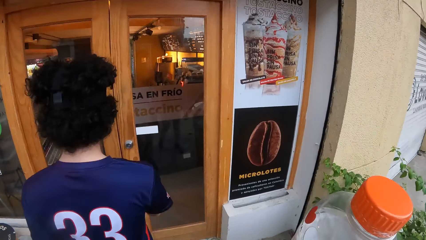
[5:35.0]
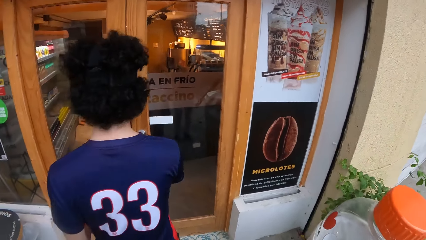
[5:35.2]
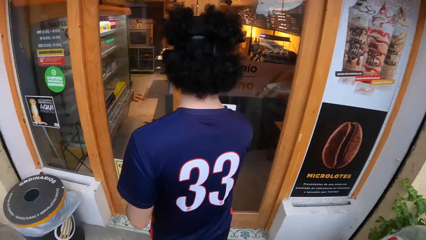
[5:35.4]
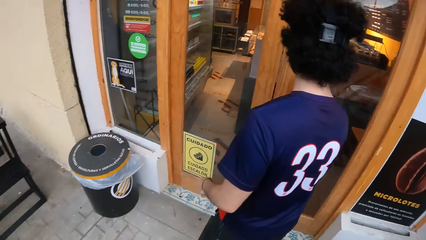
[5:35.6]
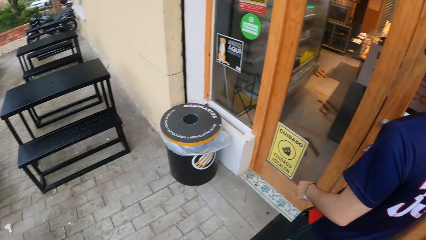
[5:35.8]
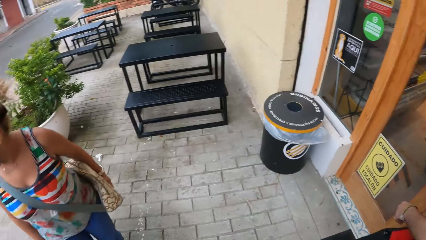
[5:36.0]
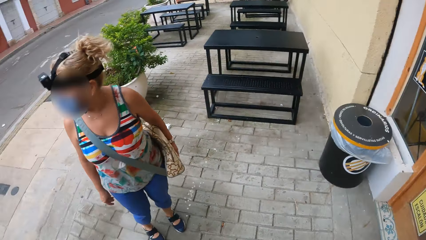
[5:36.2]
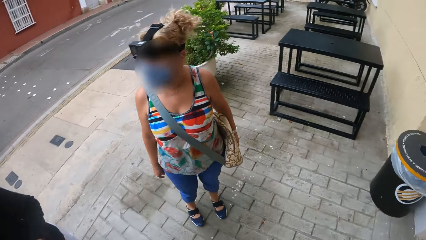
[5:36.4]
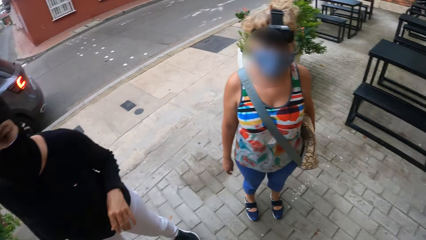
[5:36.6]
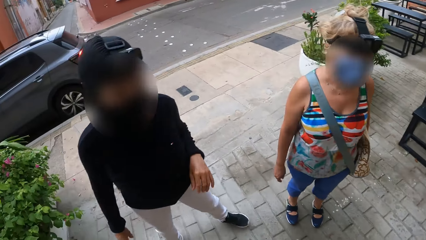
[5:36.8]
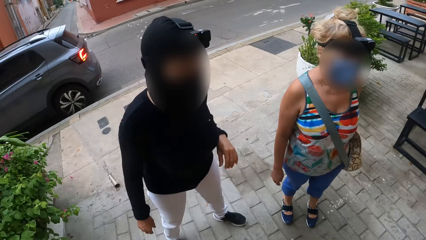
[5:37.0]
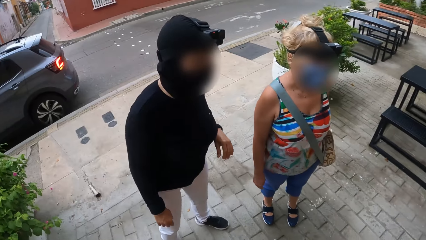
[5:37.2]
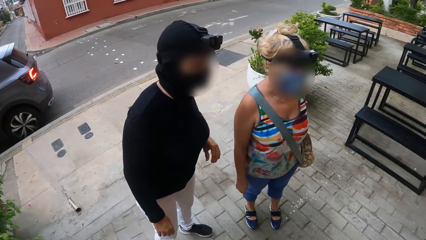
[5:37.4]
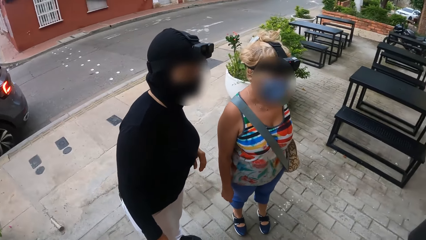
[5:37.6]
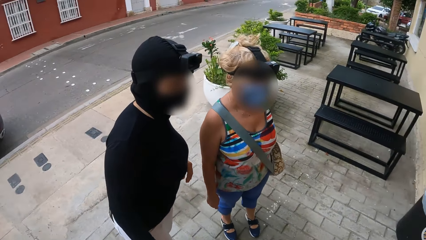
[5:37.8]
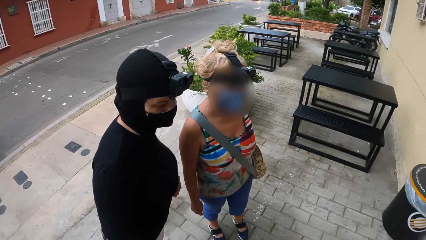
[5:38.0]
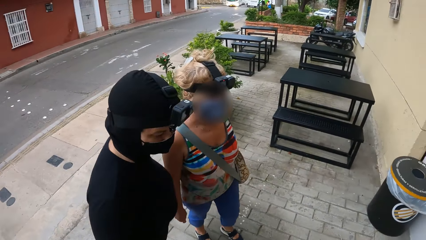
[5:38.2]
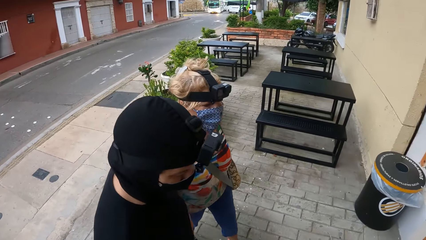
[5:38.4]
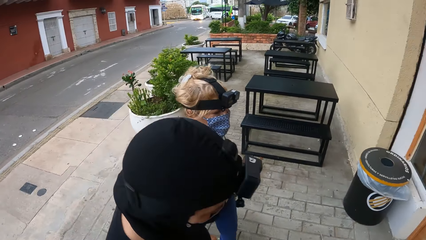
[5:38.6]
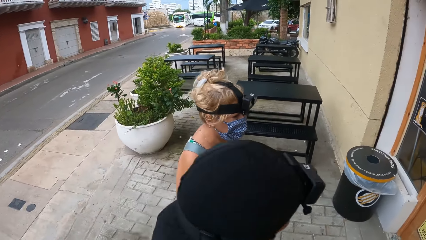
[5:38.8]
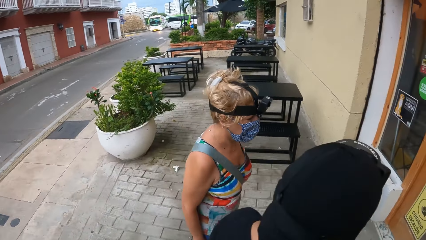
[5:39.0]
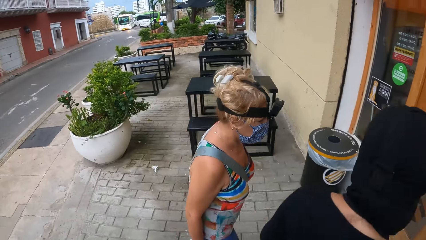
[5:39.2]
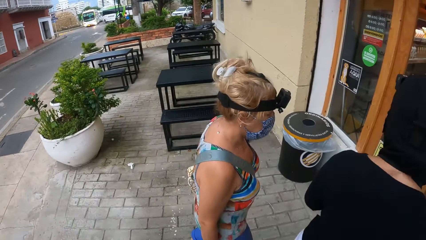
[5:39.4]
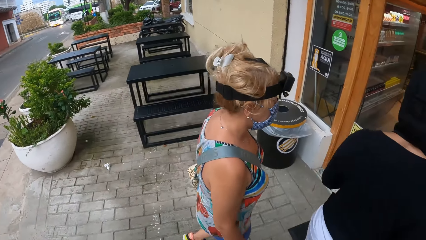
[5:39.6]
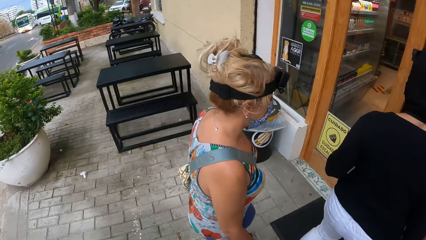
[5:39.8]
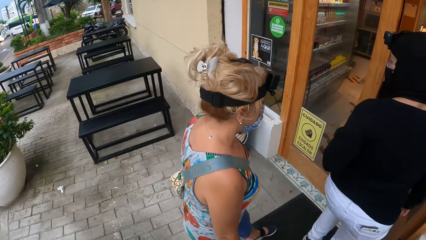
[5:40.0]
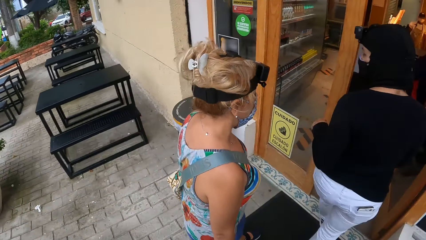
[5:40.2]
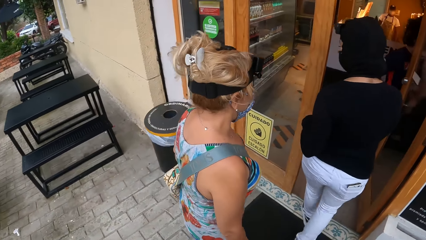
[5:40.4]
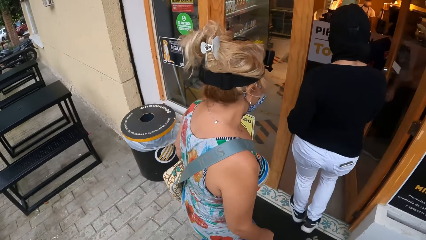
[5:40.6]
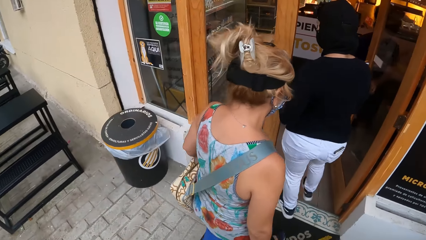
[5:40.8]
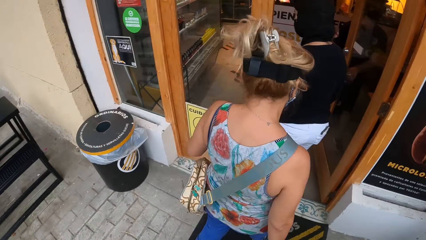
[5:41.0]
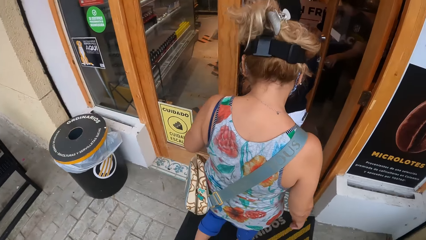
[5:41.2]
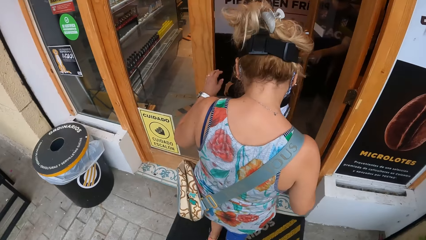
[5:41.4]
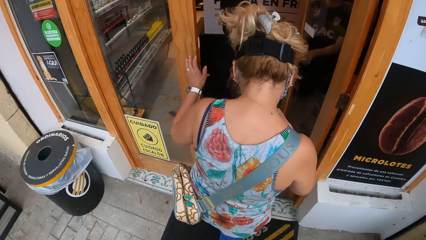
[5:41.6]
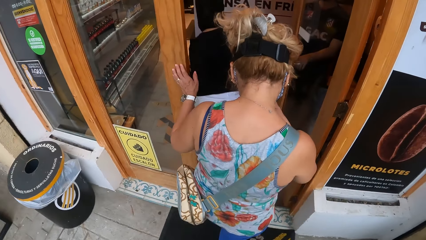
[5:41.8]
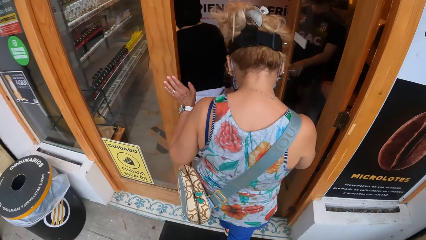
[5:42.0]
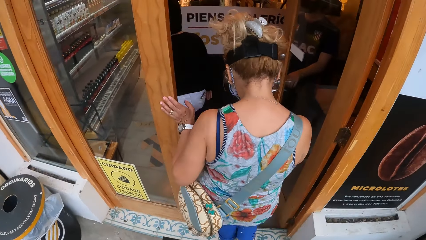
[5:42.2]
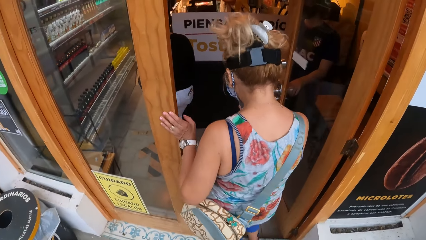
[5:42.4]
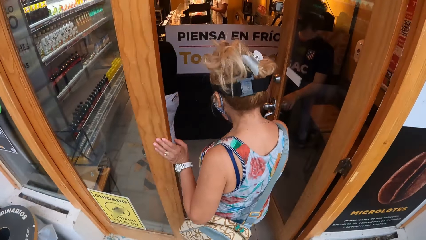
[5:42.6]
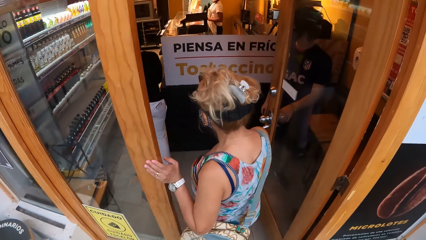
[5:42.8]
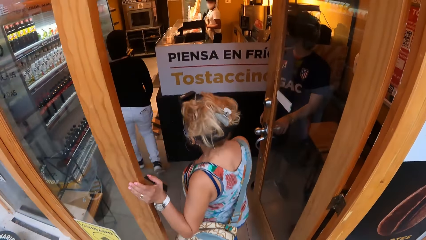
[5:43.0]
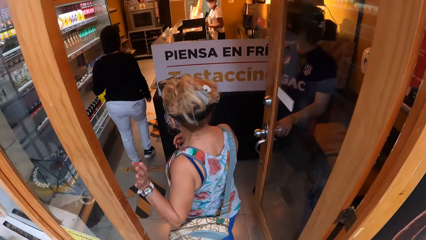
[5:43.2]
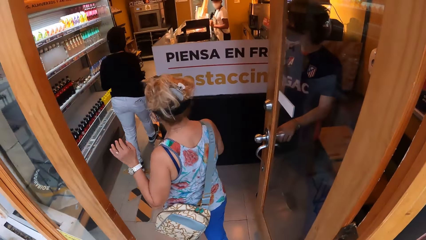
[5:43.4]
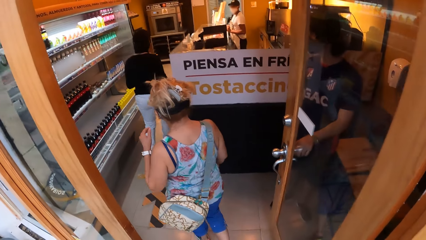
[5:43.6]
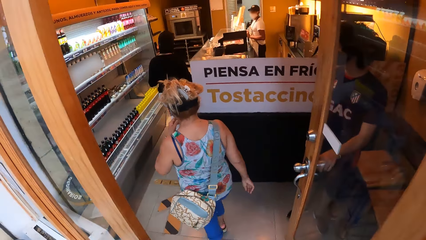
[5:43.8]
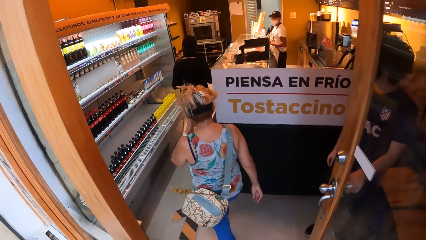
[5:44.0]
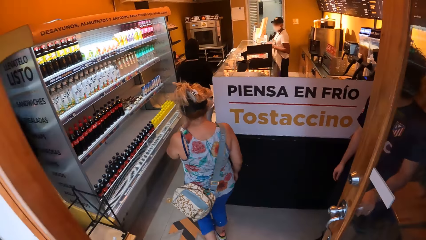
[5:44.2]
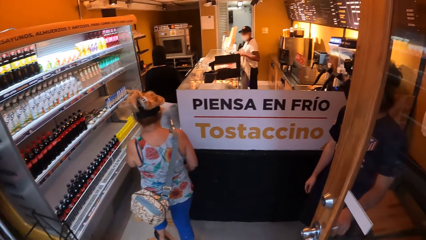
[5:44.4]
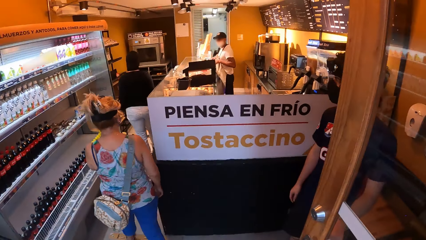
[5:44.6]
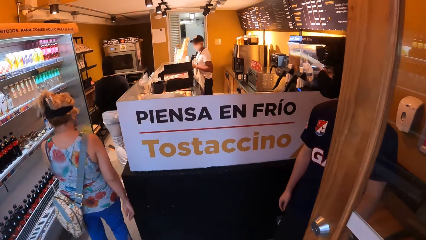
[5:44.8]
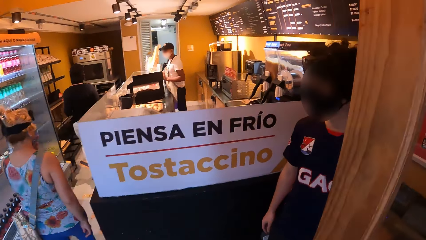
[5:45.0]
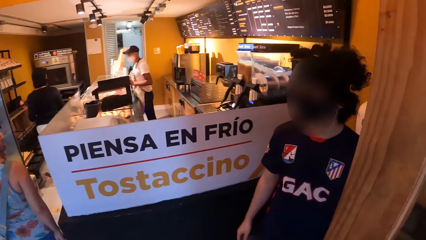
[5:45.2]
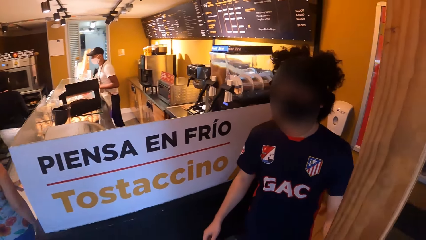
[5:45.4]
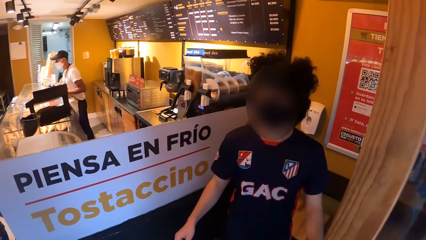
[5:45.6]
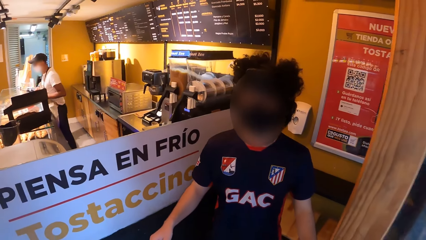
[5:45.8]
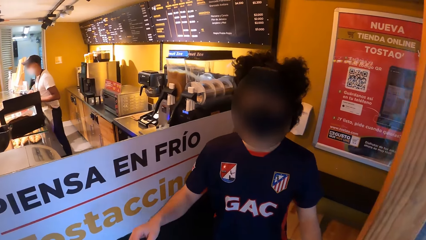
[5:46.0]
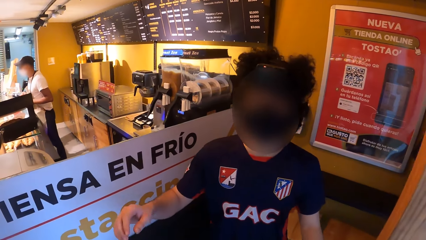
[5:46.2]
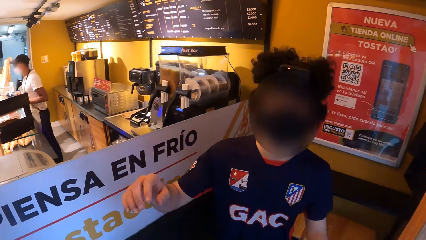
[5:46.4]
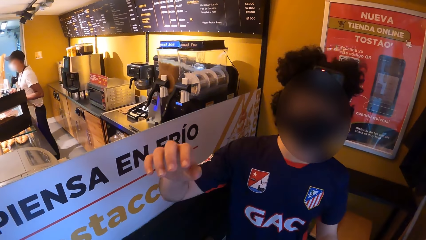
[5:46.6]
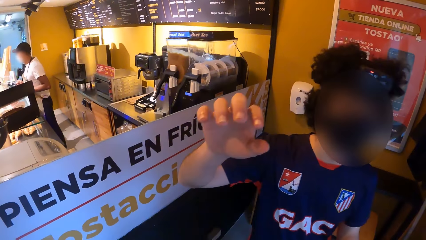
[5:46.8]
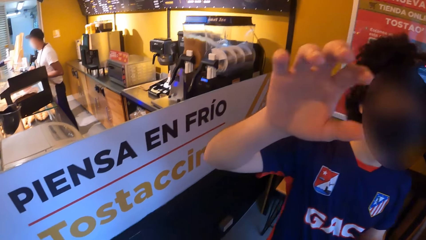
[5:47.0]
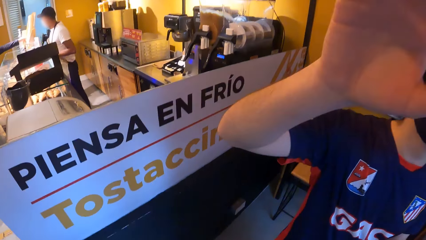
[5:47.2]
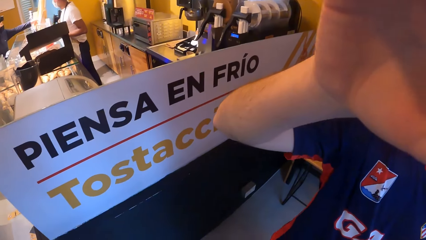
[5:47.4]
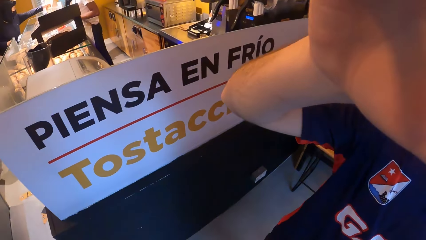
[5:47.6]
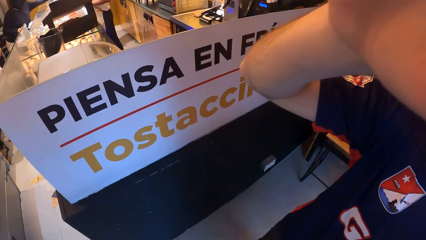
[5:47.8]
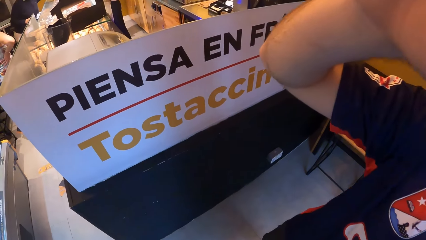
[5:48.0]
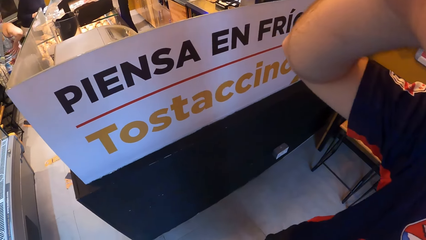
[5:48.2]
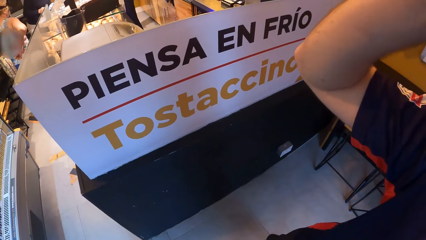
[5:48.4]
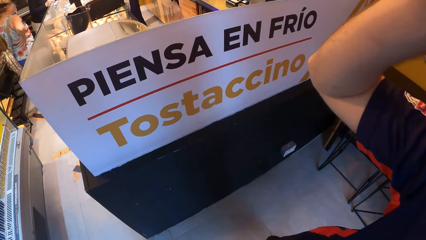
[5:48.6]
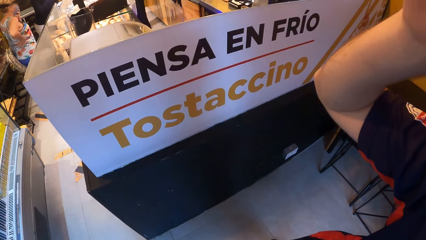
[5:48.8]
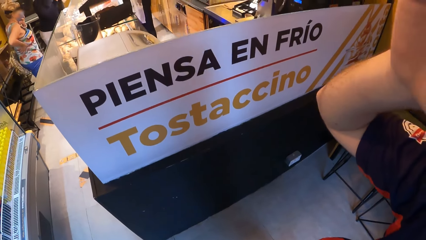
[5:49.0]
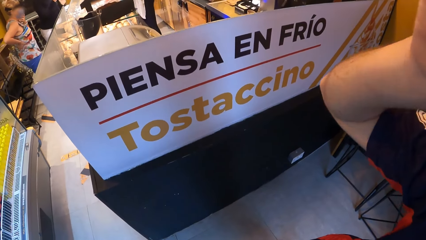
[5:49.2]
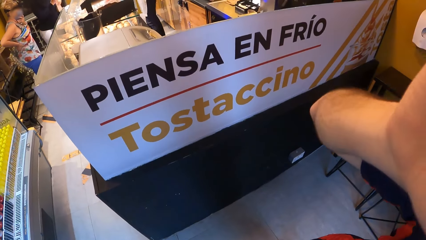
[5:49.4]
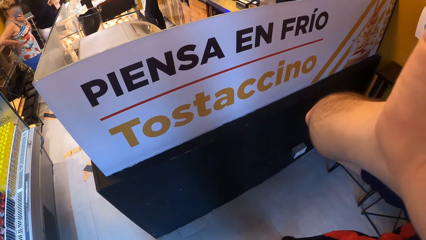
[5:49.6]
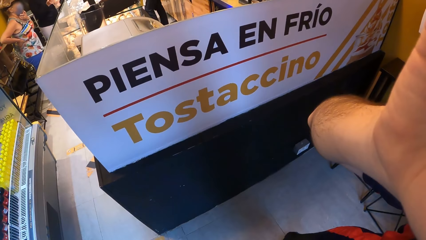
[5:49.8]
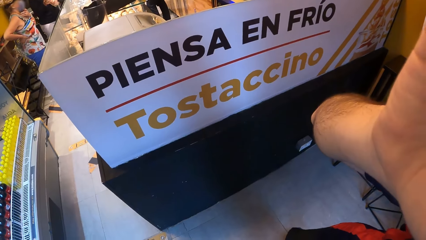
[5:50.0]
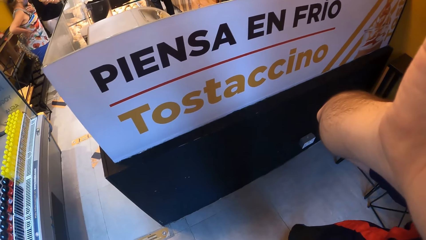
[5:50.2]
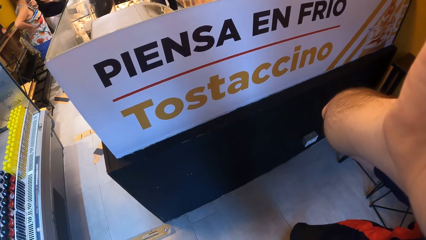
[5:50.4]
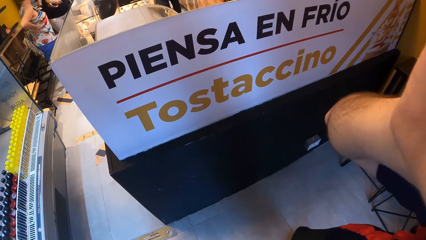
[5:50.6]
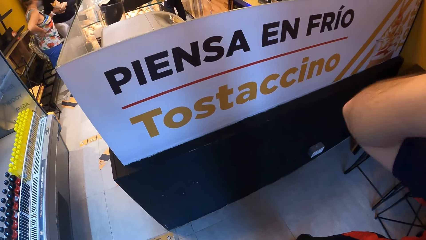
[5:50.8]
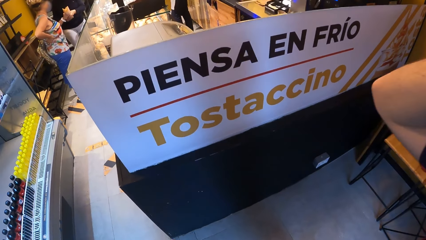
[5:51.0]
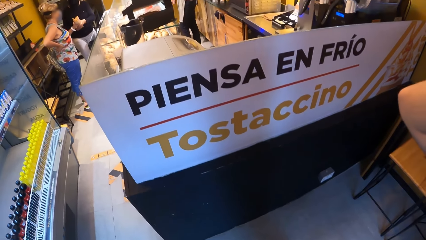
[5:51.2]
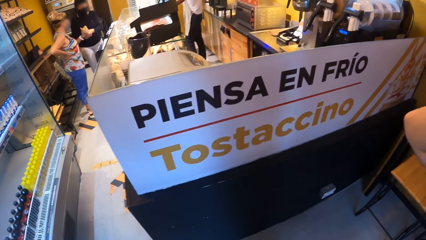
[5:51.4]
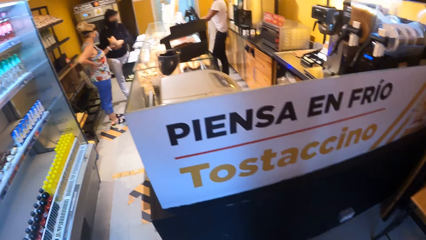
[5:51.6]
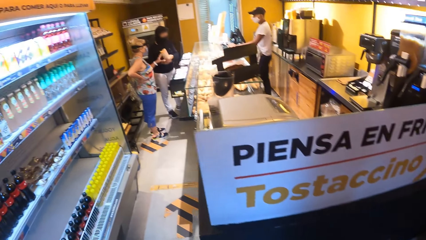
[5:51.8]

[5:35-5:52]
The camera wearer looks at a woman and another woman. They look around. They walk towards the building. They walk into a shop. A man adjusts the camera. The camera wearer interacts with the man.
